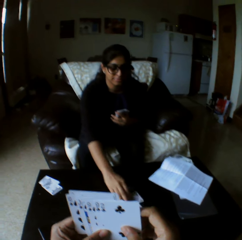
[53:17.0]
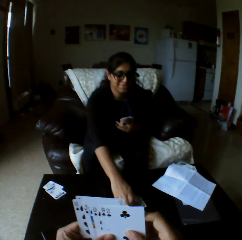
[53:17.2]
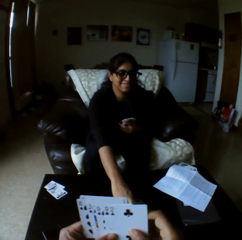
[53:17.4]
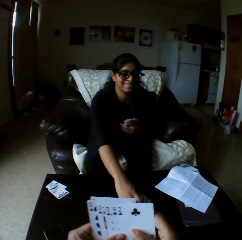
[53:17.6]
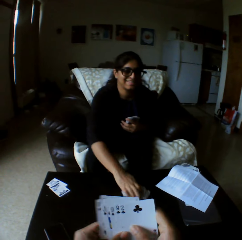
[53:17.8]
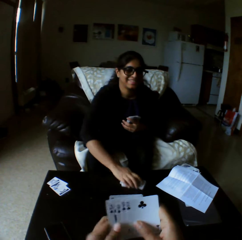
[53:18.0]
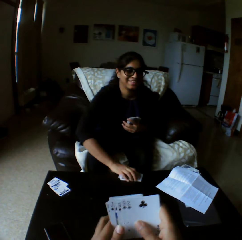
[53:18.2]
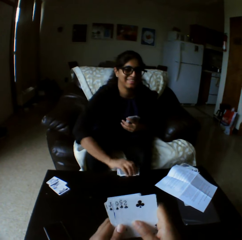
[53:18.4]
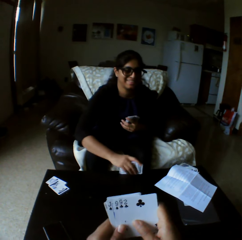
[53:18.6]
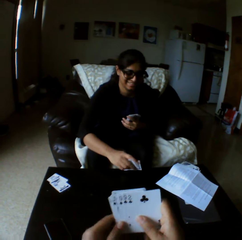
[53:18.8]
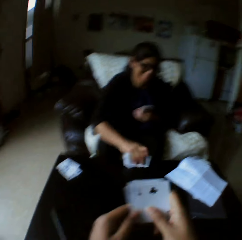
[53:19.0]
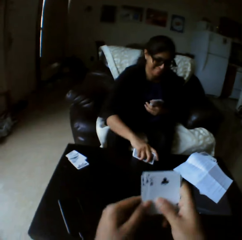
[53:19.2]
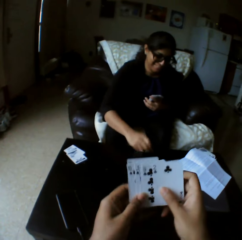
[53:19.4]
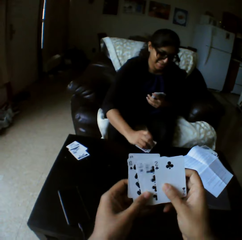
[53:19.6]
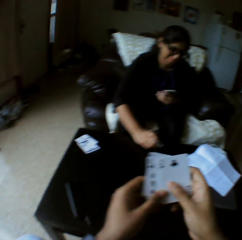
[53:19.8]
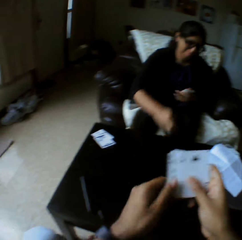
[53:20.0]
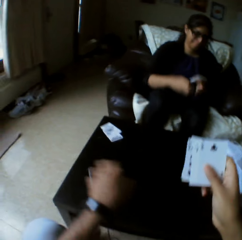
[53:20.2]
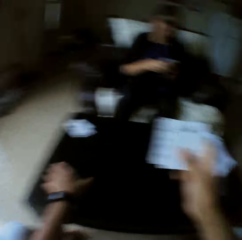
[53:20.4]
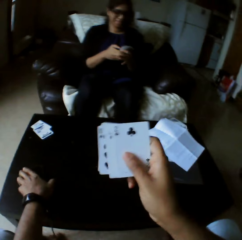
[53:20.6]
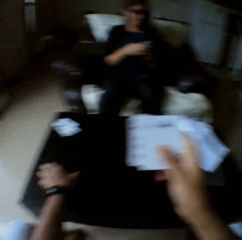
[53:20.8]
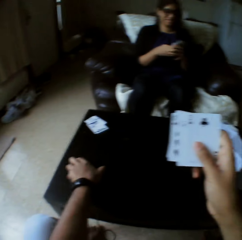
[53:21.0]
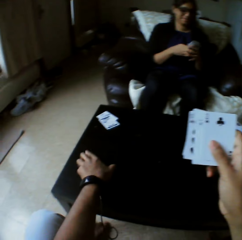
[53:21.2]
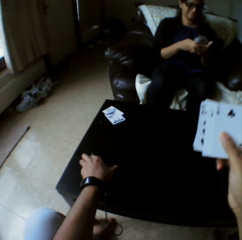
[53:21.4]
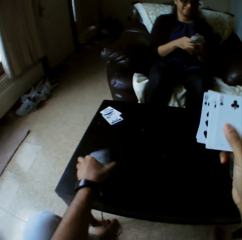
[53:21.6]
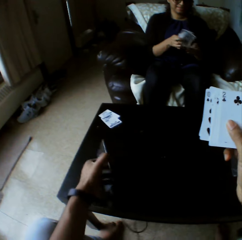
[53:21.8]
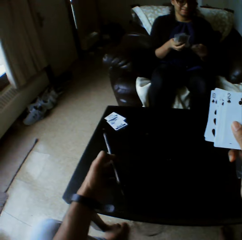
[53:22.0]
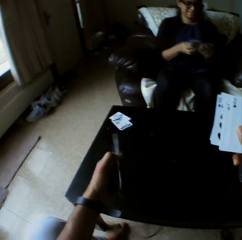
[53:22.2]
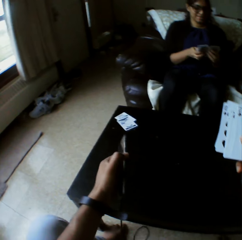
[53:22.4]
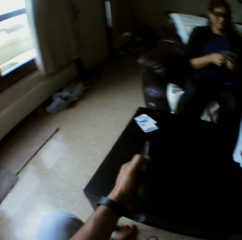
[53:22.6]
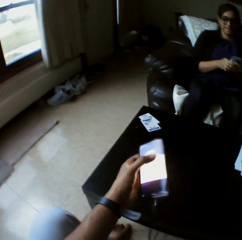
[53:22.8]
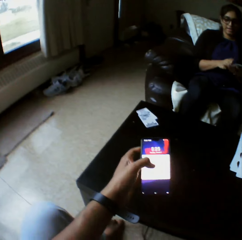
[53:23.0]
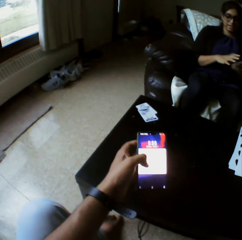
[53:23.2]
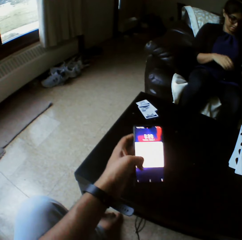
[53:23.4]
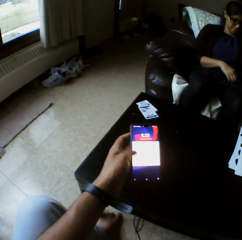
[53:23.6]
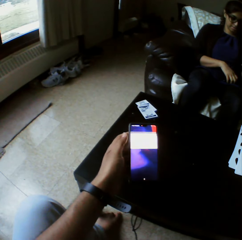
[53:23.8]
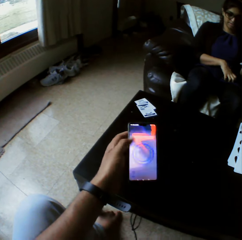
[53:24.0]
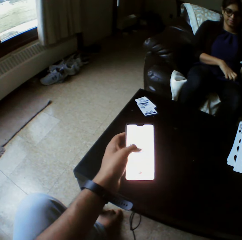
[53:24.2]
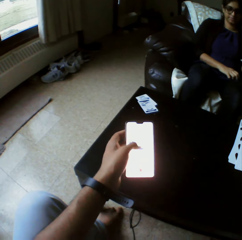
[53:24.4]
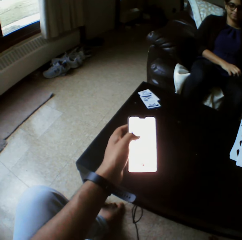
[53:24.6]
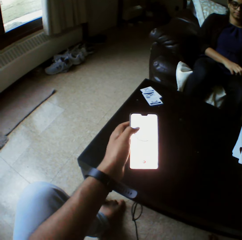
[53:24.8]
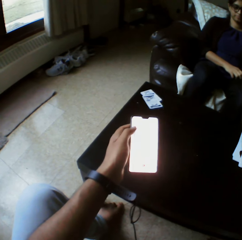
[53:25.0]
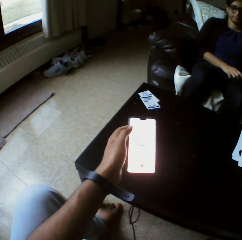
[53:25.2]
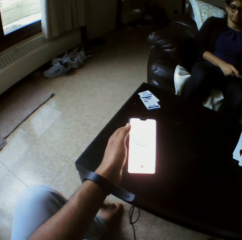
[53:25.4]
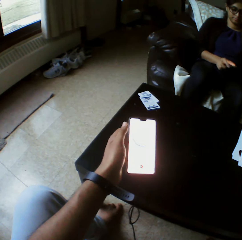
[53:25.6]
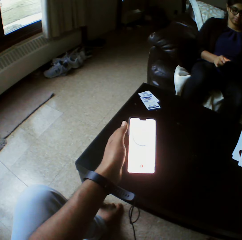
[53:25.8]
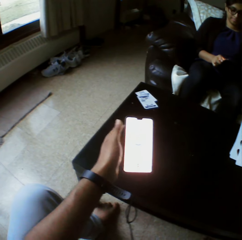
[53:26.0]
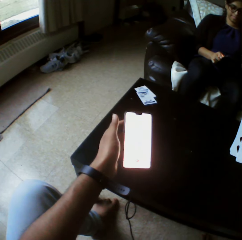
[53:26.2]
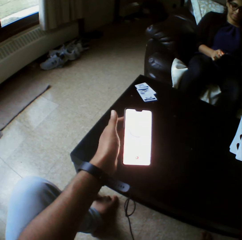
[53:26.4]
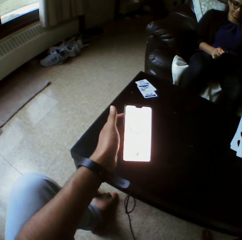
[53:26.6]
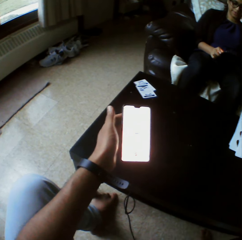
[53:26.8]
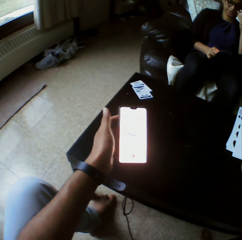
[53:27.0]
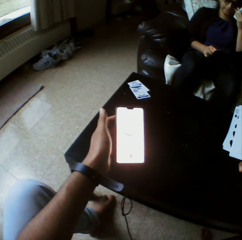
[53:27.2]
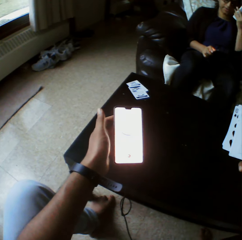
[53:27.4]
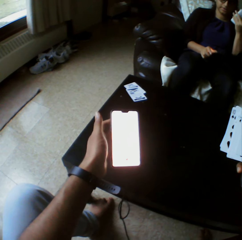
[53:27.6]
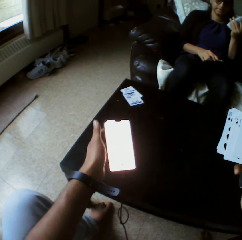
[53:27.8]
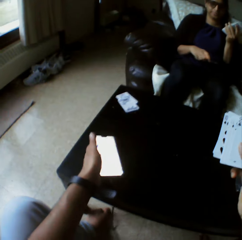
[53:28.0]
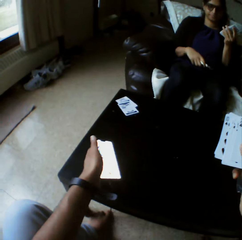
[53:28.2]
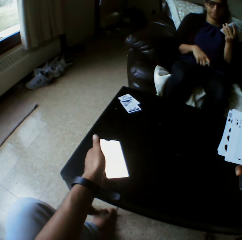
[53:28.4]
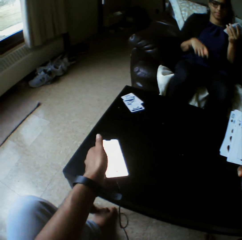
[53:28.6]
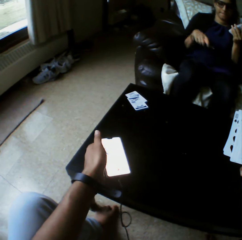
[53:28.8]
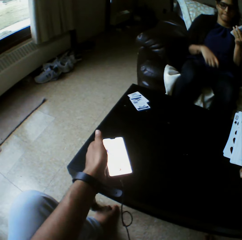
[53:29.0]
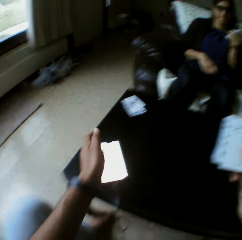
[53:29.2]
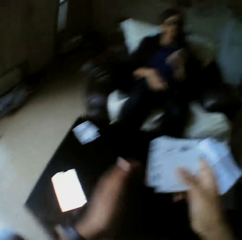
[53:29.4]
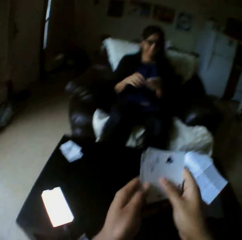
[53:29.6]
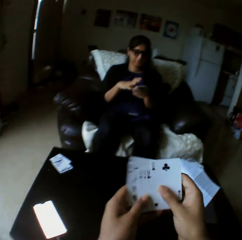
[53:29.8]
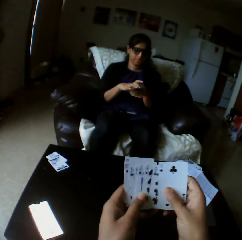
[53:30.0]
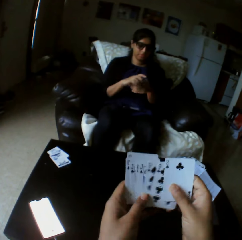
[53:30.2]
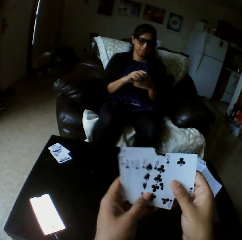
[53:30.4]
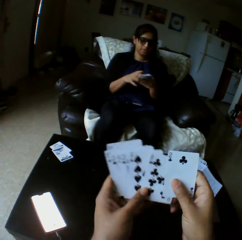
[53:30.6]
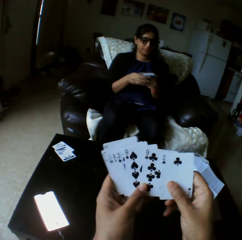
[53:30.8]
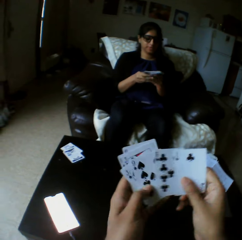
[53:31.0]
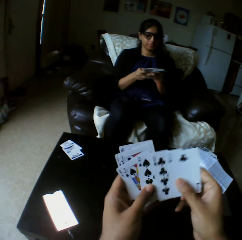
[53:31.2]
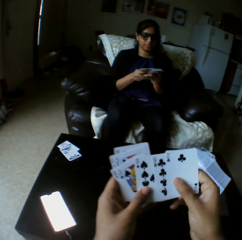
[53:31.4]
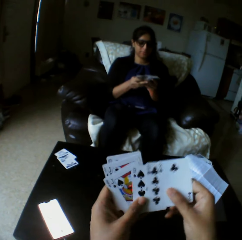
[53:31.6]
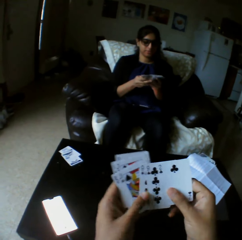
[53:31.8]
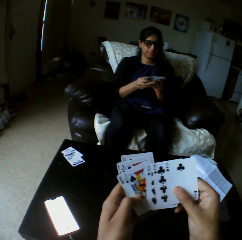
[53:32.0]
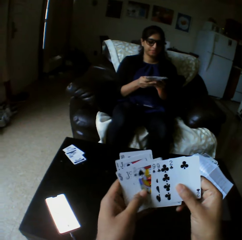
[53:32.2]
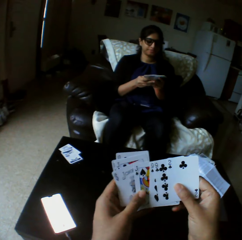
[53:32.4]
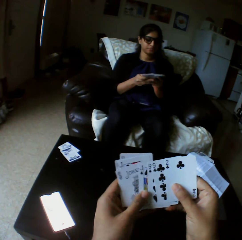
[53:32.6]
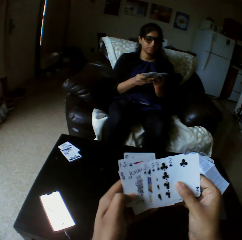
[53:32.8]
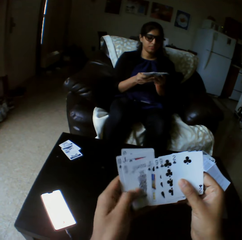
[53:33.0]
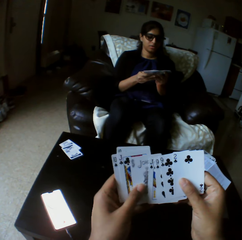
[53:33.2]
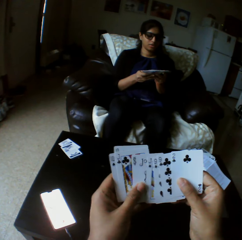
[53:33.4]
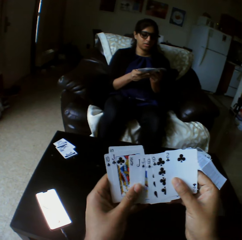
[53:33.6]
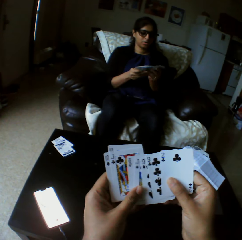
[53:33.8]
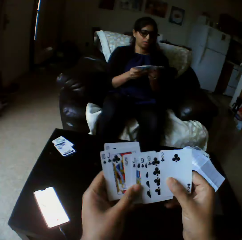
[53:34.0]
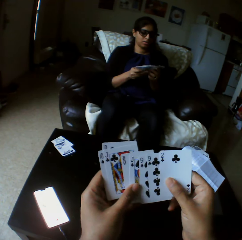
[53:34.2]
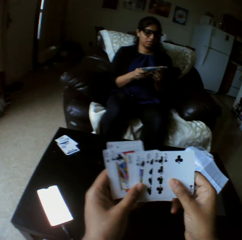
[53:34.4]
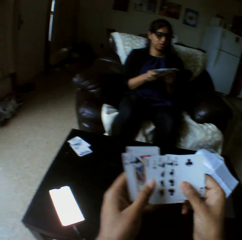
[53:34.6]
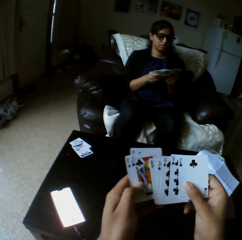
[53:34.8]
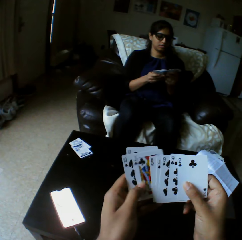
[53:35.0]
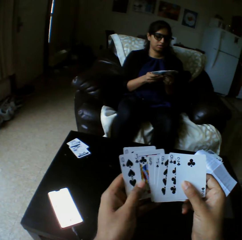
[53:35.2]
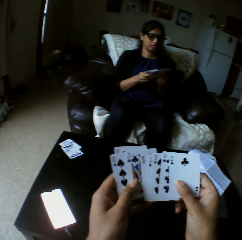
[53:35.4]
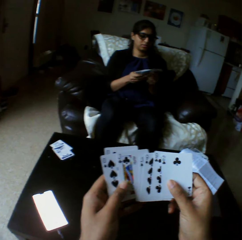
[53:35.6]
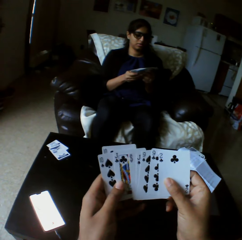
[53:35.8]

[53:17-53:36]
A woman puts a card on the table. She picks some cards from the table with her right hand. She hits the cards in her right hand on the table. She shuffles through the cards with both hands. The camera wearer picks the phone from the table with his left hand. He operates the phone in his left hand. He scrolls on the phone. The woman picks a phone on her lap with her right hand. She operates the phone in her right hand. The camera wearer drops the phone in his left hand on the table. The woman drops the phone in her right hand on her lap. The camera wearer shuffles through the cards with both hands. The woman shuffles through the cards with both hands.

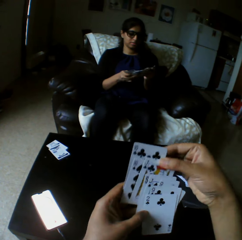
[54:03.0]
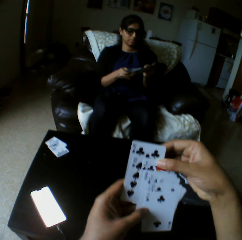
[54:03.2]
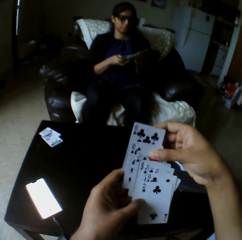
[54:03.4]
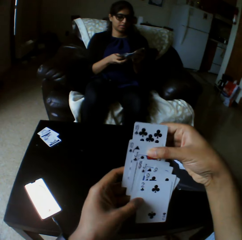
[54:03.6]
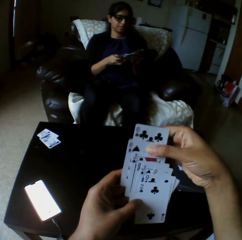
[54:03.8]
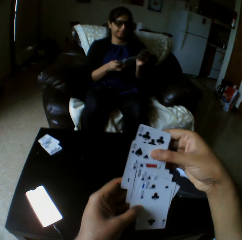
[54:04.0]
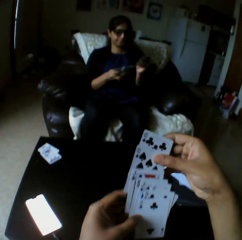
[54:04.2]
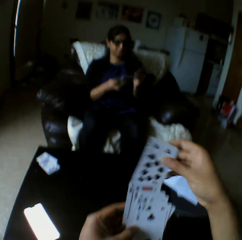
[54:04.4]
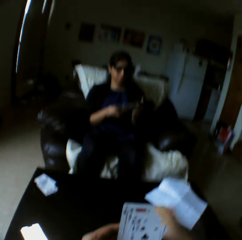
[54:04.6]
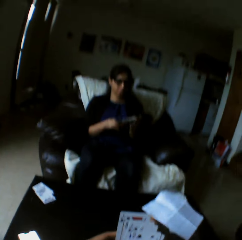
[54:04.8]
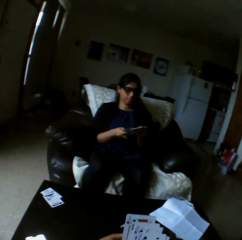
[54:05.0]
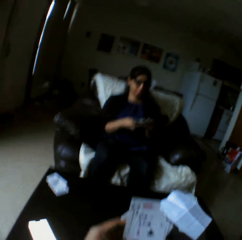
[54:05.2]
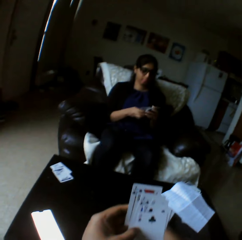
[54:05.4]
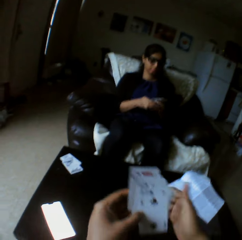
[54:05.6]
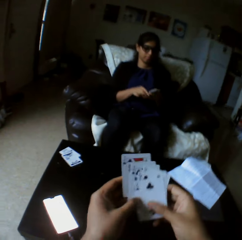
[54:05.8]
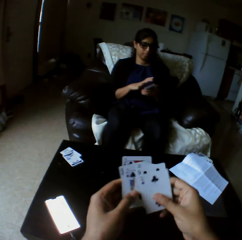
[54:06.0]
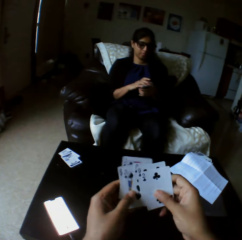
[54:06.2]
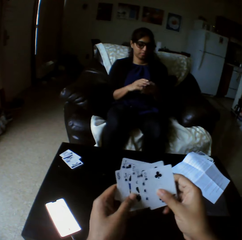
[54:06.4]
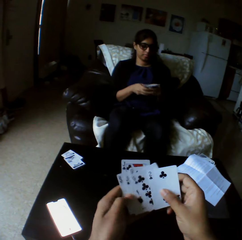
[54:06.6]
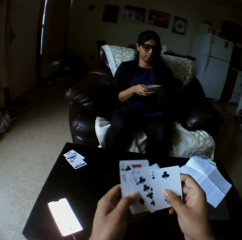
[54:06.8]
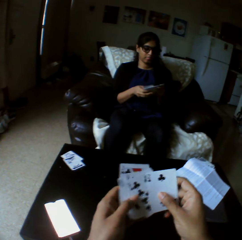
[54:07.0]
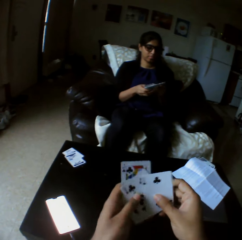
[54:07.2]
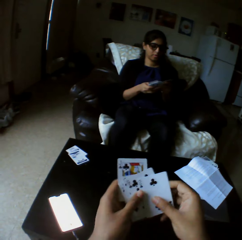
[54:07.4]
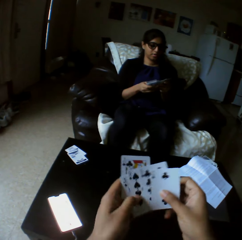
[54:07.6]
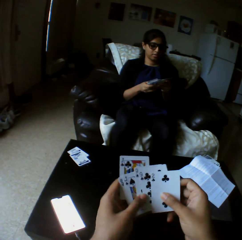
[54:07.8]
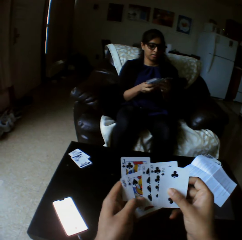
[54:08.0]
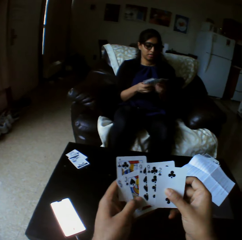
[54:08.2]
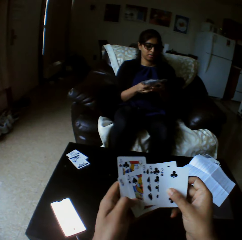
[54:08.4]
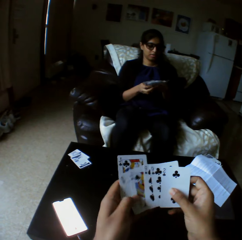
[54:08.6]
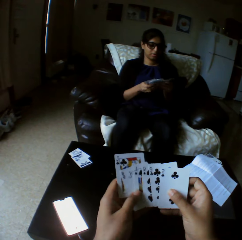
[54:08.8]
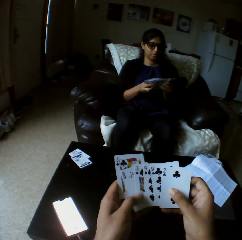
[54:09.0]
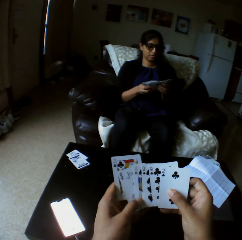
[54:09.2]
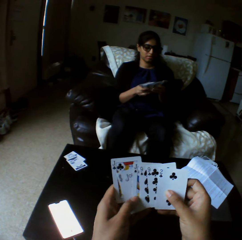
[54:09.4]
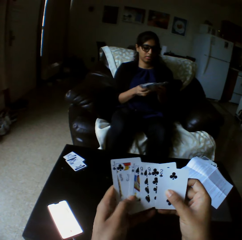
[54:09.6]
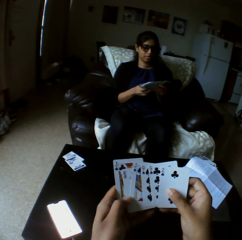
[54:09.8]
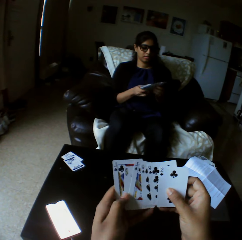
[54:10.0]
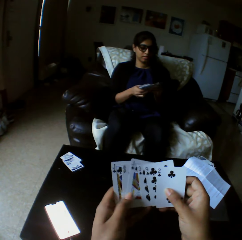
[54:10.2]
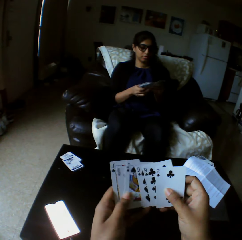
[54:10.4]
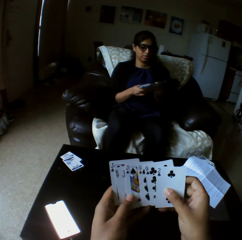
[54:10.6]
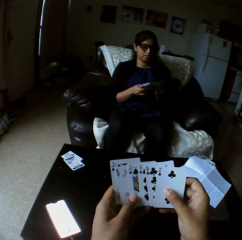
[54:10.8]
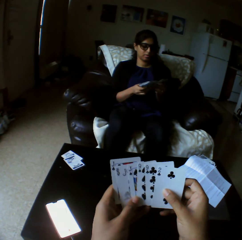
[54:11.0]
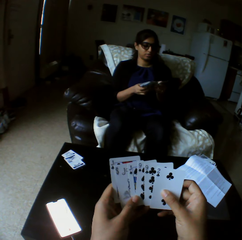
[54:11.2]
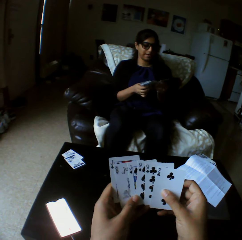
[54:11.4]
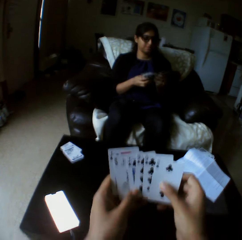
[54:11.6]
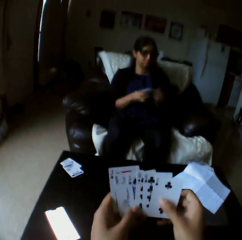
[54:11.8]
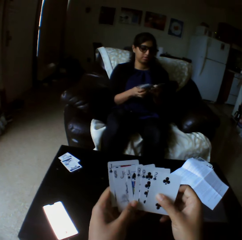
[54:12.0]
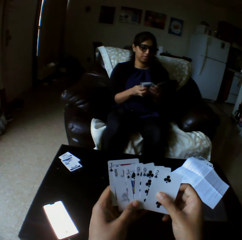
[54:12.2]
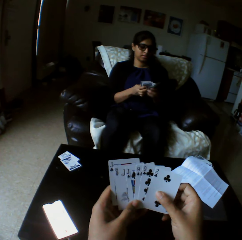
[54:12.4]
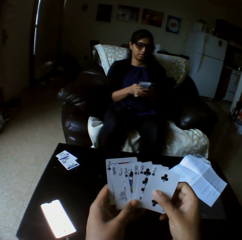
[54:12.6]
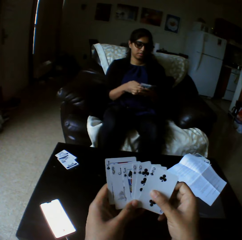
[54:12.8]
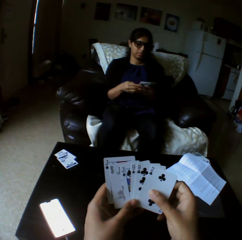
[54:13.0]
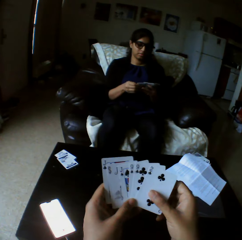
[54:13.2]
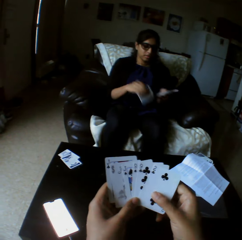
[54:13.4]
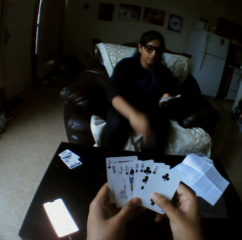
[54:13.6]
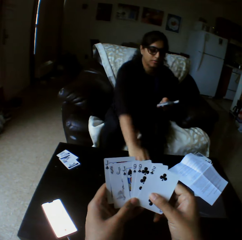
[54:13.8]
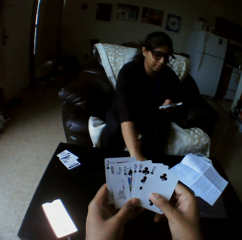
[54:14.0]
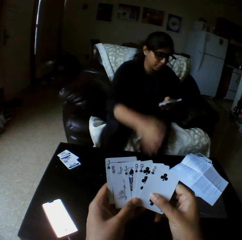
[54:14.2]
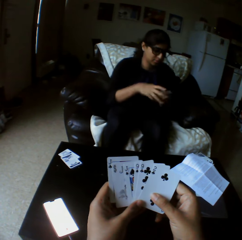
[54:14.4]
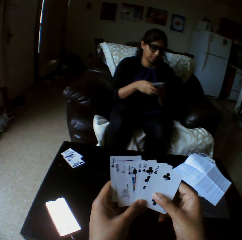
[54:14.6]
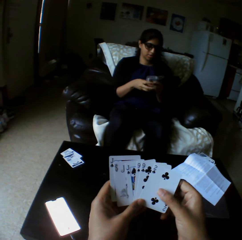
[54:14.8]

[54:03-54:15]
The camera wearer drops some cards from the cards in his left hand on the table with his right hand. He shuffles through the cards with both hands. A woman drops some cards from the cards in her left hand on the table with her right hand.
